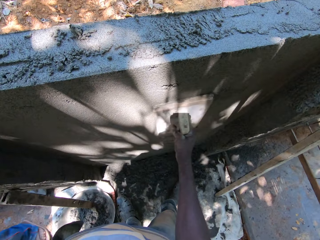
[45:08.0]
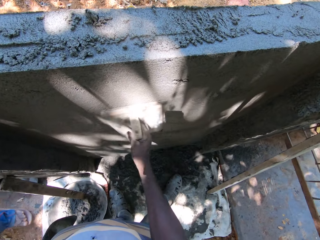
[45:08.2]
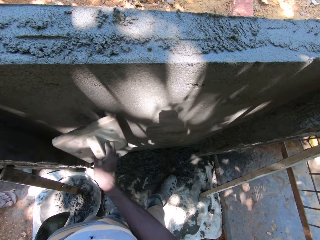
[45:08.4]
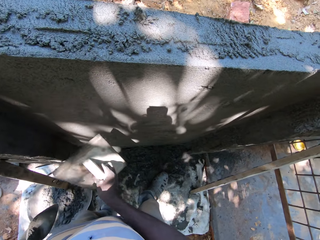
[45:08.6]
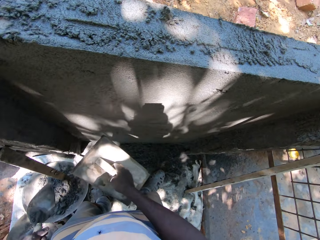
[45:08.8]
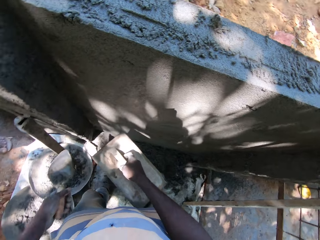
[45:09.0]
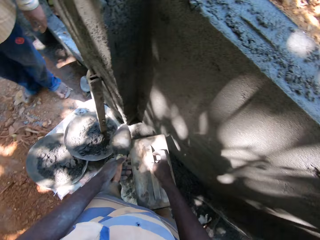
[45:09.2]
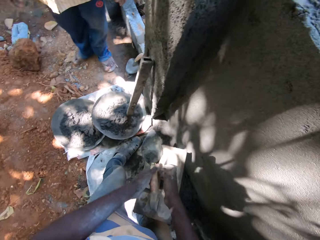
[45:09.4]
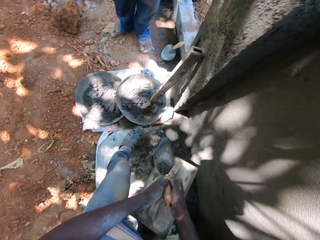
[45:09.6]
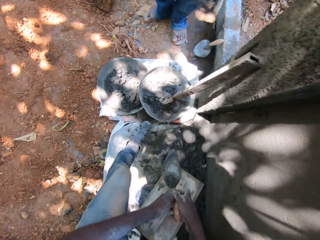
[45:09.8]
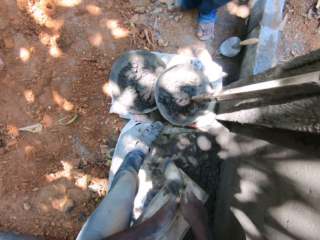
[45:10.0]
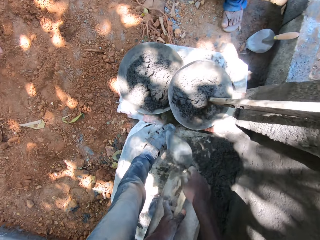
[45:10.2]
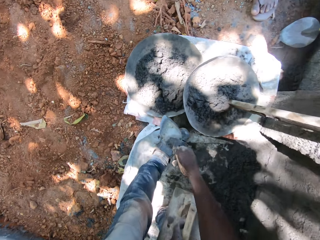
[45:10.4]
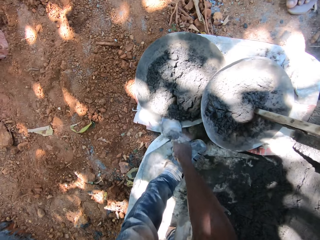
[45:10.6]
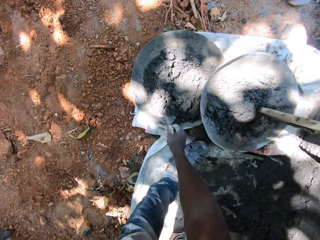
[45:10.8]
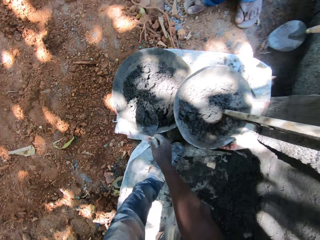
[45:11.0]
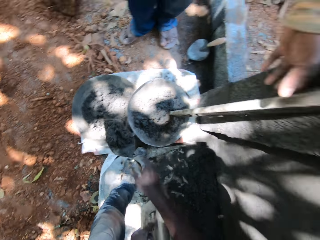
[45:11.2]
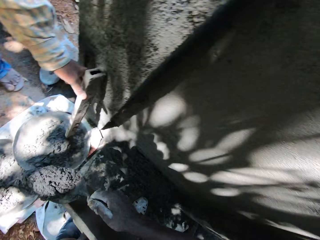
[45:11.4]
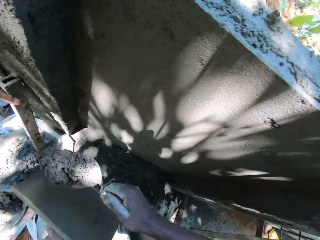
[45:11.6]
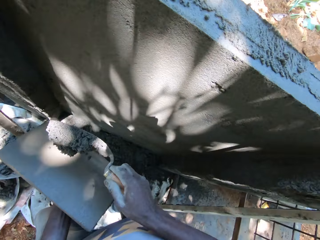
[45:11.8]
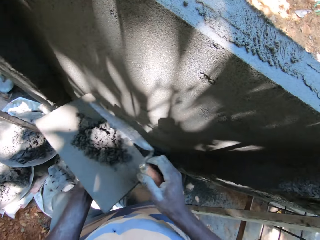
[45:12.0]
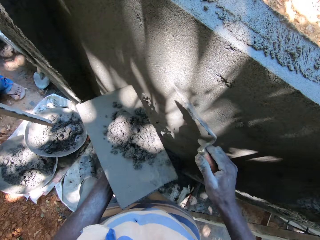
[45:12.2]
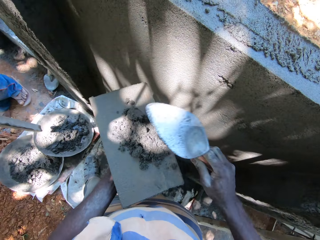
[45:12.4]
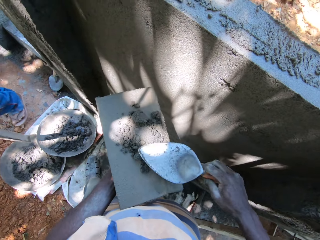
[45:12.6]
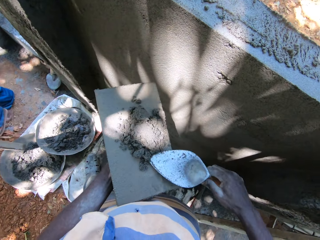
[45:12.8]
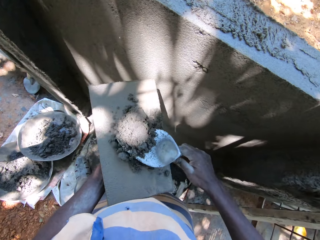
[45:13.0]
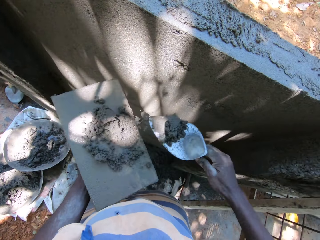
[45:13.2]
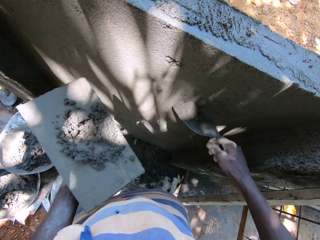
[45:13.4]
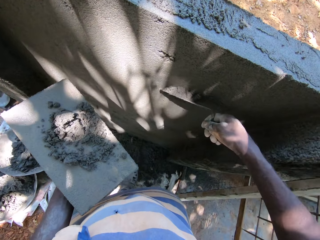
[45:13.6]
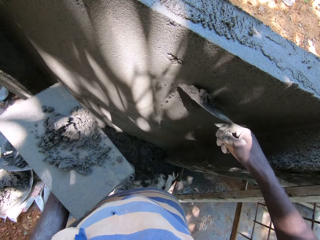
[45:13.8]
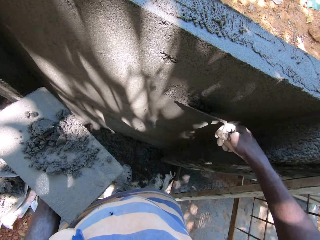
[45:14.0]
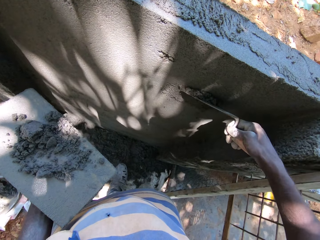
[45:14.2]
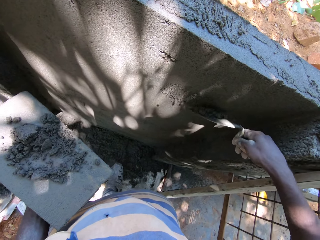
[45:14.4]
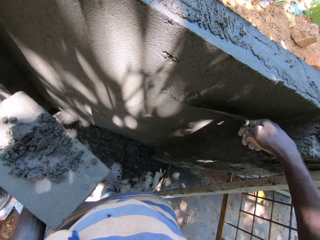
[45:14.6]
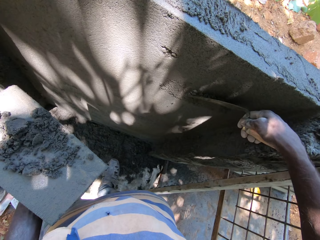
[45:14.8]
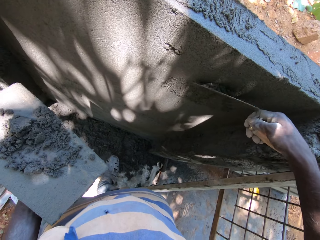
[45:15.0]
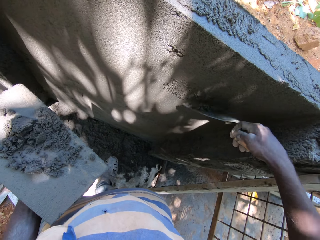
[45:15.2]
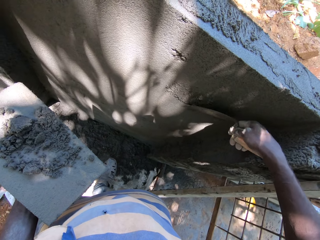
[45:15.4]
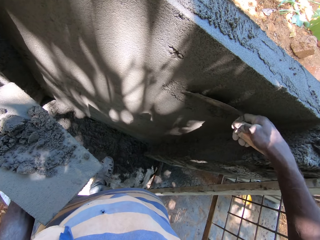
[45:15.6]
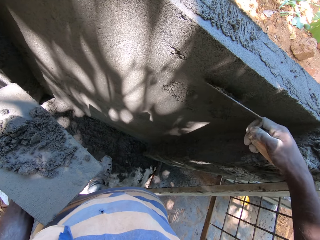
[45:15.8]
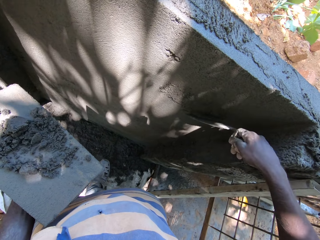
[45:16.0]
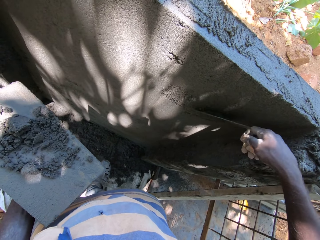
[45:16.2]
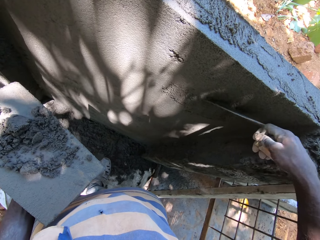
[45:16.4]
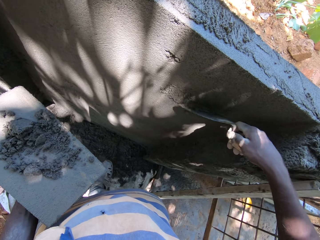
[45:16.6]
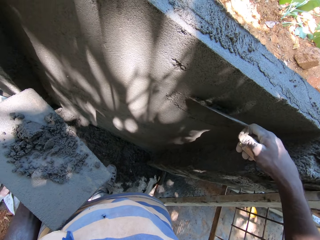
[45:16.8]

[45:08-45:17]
The camera wearer pauses. He passes the hand trowel from his left hand to his right hand. He transfers the wooden float from his right hand to his left hand. He picks up mortar paste or concrete in the pan with the hand trowel in his right hand. He pours the mortar paste on the wooden float with the hand trowel in his right hand. He picks up the mortar paste on the wooden float with the hand trowel in his right hand. He adjusts the plastered wall with the hand trowel in his right hand. He puts the concrete on the wall.

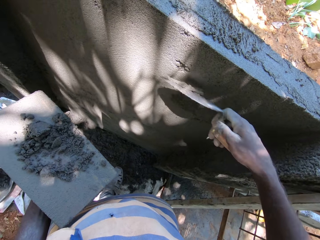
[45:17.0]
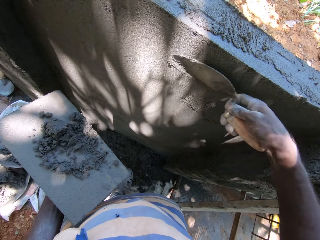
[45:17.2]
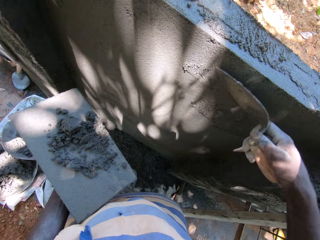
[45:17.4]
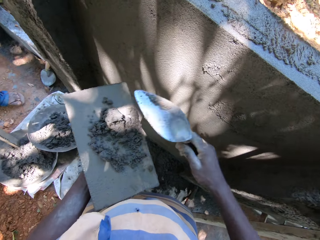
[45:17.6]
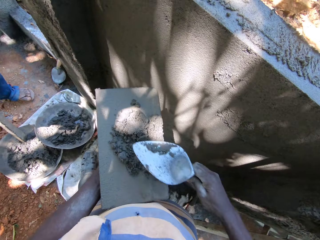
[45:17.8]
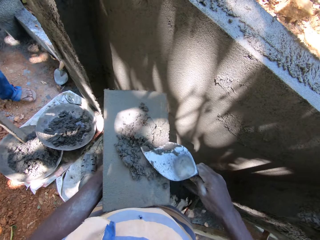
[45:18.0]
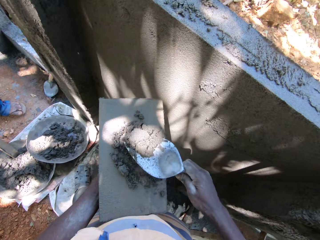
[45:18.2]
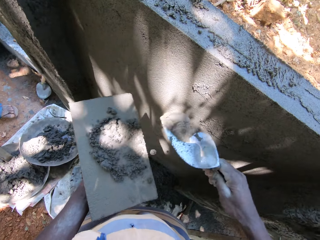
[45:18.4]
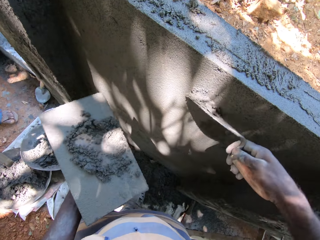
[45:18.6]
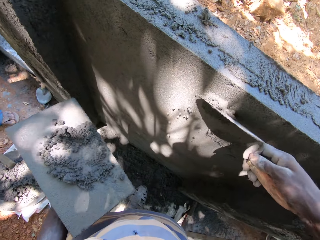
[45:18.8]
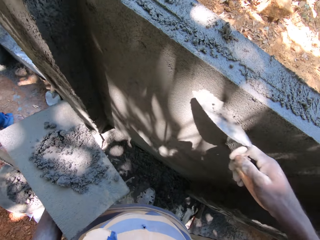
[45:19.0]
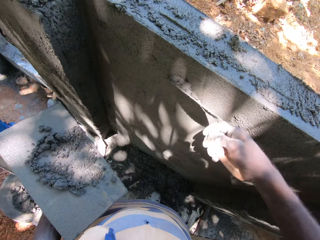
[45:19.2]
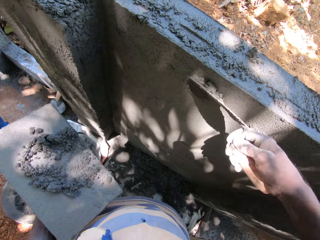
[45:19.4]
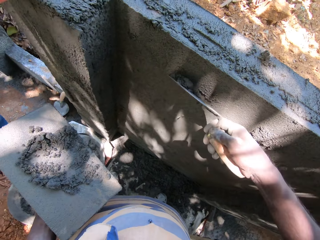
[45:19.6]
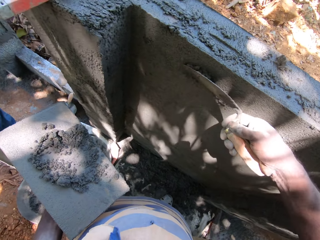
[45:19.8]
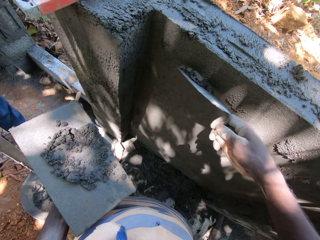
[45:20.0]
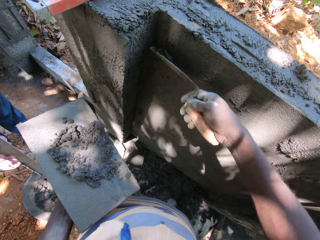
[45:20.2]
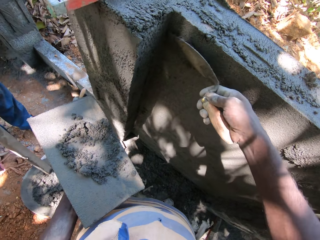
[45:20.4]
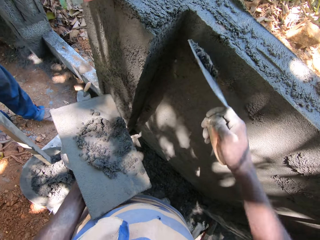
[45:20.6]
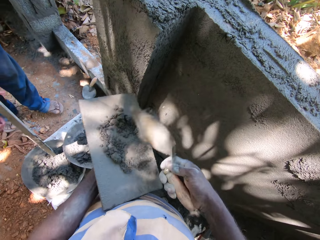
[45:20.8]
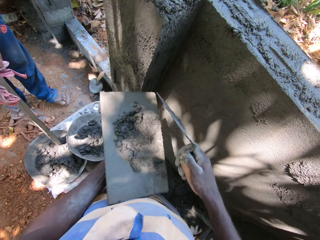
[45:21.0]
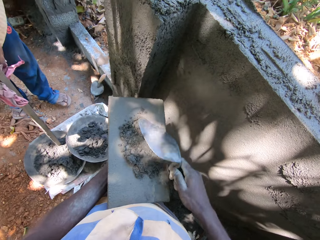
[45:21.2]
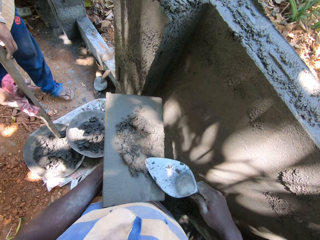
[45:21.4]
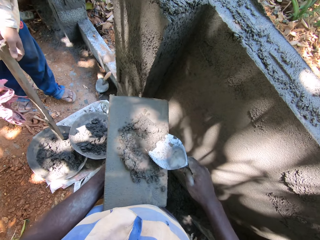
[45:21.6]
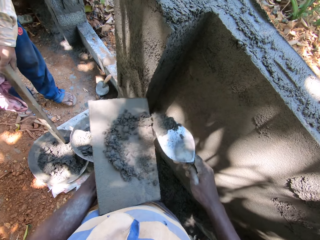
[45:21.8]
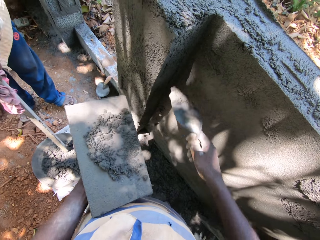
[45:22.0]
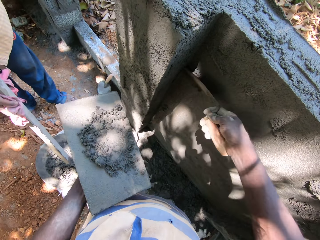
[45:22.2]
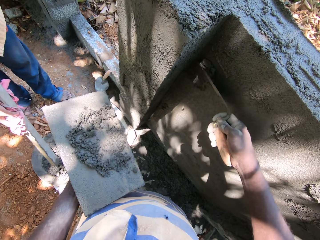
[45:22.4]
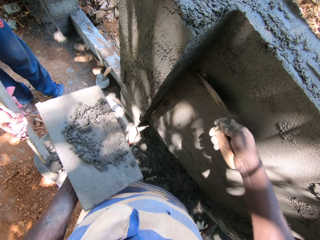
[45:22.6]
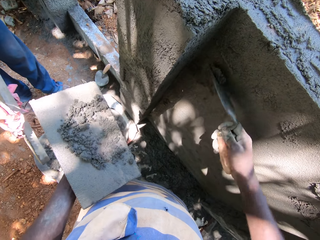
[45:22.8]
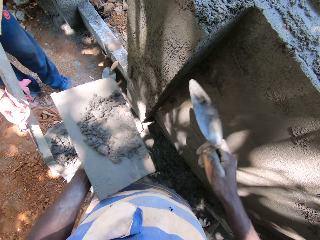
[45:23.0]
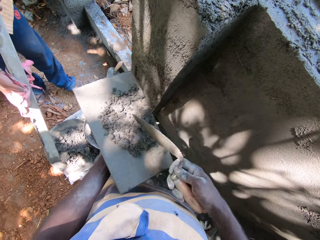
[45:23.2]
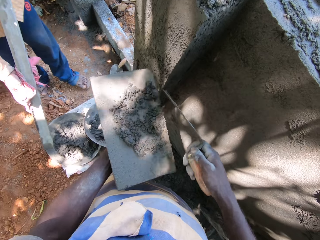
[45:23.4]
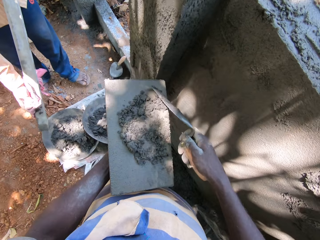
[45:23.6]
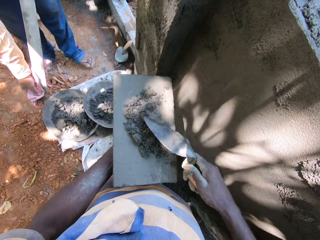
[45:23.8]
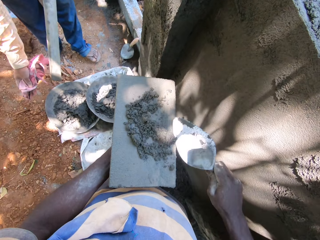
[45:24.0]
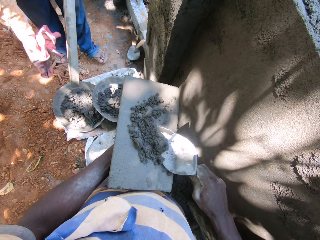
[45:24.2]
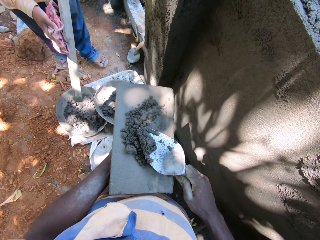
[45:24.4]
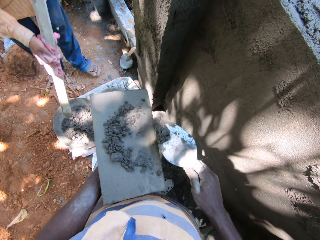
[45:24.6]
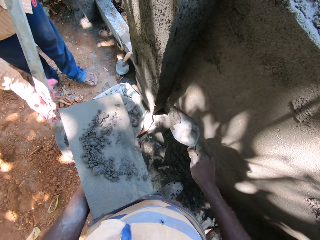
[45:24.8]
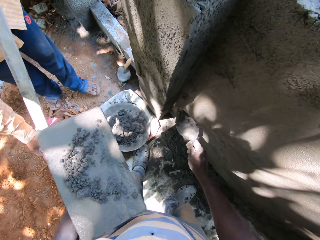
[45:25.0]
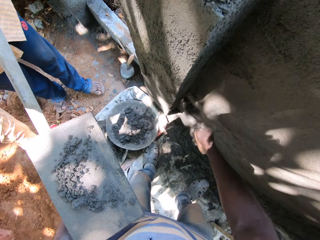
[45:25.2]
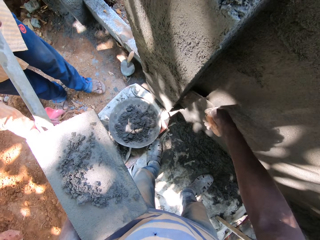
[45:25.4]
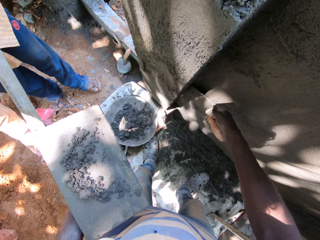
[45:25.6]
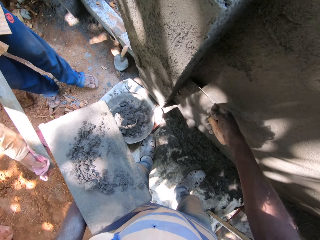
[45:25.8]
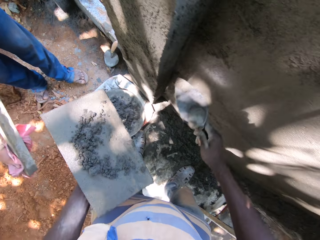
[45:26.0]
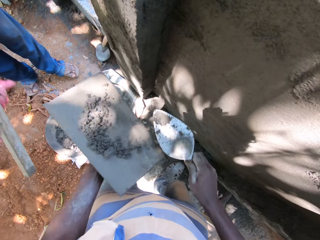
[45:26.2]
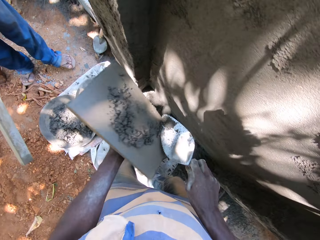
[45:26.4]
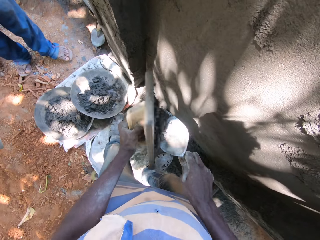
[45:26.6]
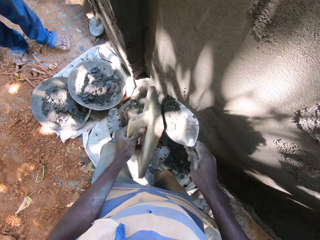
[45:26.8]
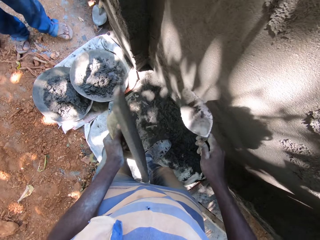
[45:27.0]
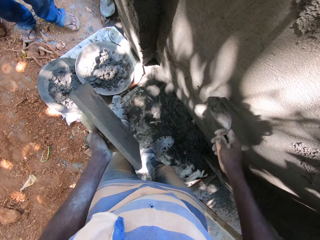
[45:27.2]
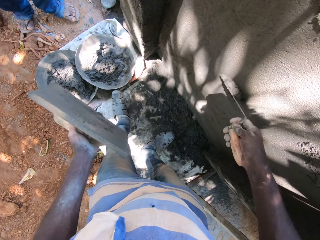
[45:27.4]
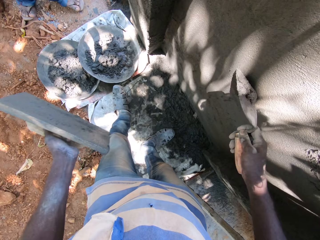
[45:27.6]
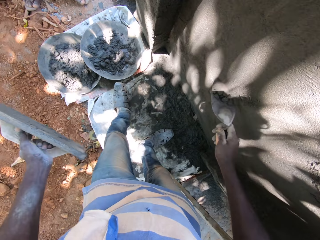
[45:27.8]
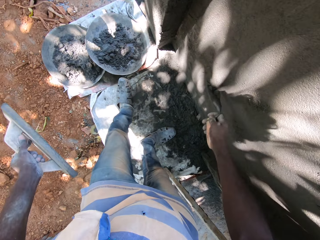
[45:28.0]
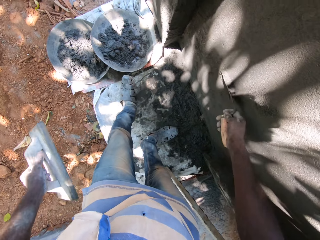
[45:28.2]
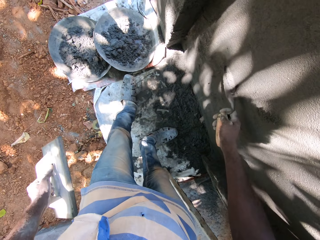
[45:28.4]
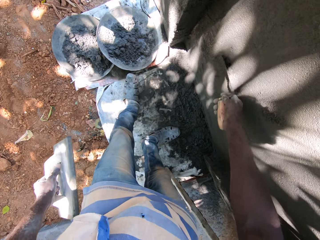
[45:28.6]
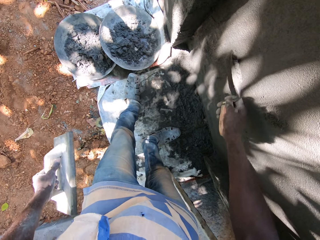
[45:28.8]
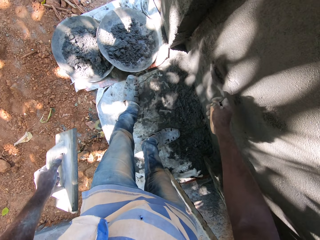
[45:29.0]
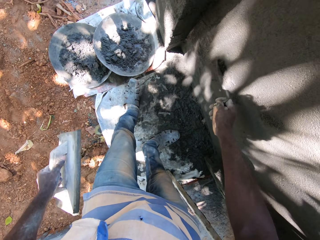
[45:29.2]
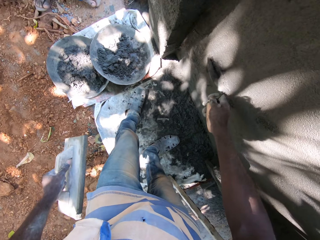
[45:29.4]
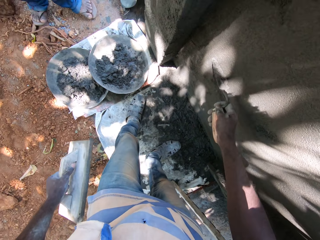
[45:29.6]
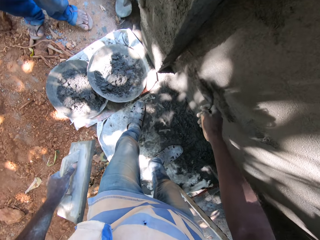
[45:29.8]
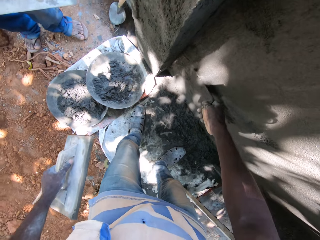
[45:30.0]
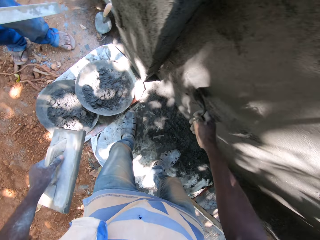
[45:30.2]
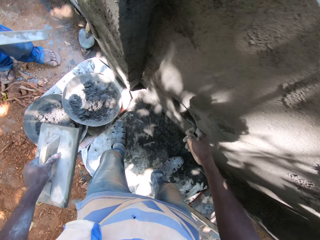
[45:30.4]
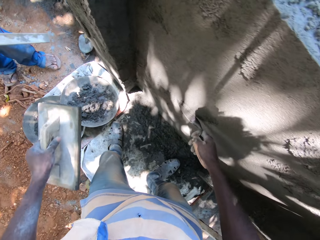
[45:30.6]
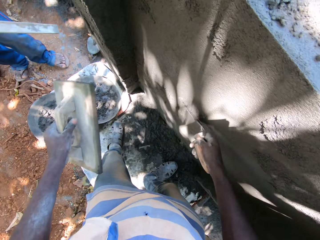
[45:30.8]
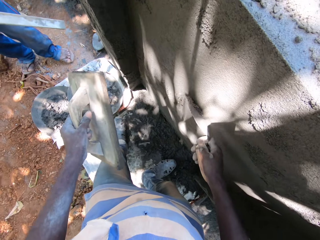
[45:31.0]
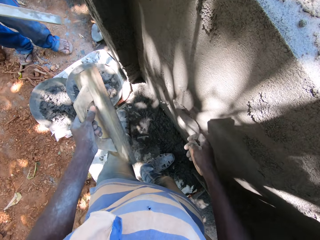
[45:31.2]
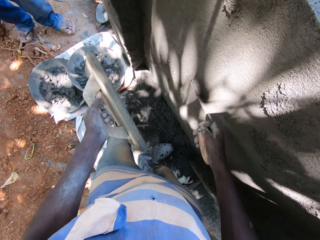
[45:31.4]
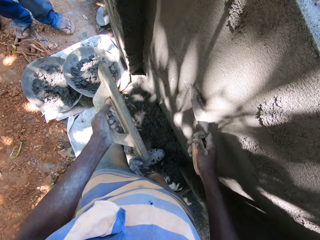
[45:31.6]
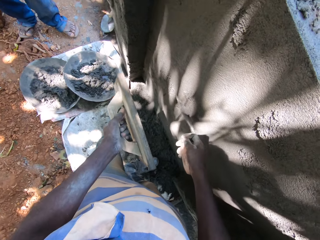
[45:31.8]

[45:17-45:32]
The camera wearer picks up cement from the trowel in his left hand with the trowel in his right hand. He puts the cement on the wall and smoothens with the trowel in his right hand. A man cleans a stick in his left hand with a cloth in his right hand. The camera wearer picks up the cement from the trowel in his left hand with the trowel in his right hand. He puts the cement on the wall and smoothens with the trowel in his right hand. He picks up the cement from the trowel in his left hand with the trowel in his right hand. He applies the cement on the wall with the trowel in his right hand. He picks up the cement from the trowel in his left hand with the trowel in his right hand. He puts the cement on the wall and smoothens with the trowel in his right hand. He smoothens the plastered wall with the trowel.
